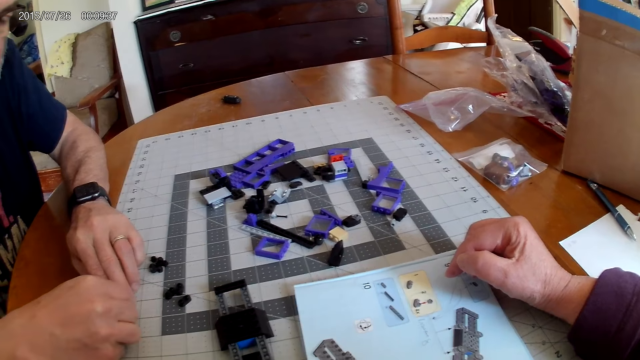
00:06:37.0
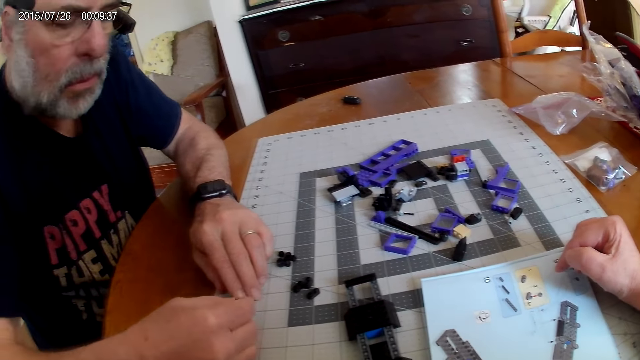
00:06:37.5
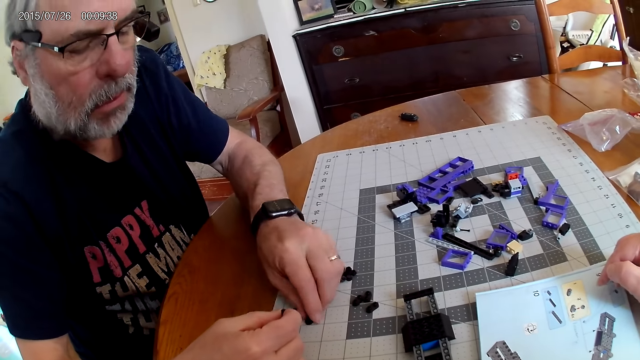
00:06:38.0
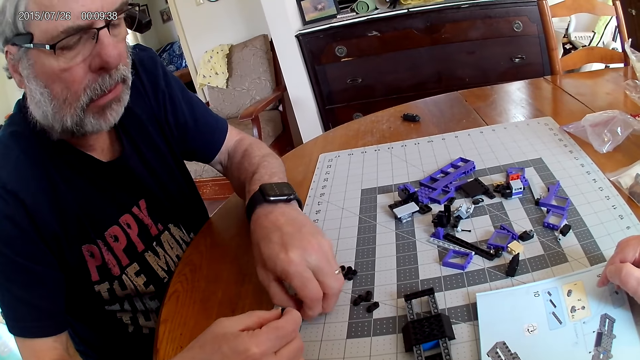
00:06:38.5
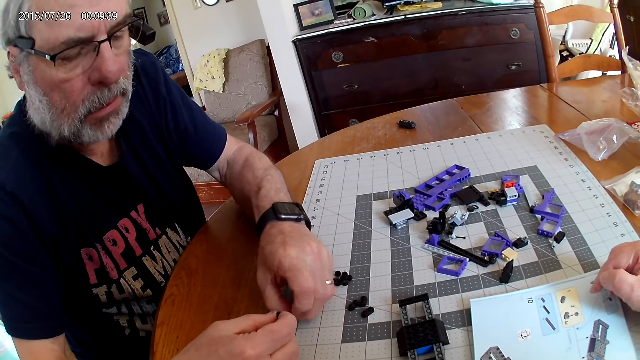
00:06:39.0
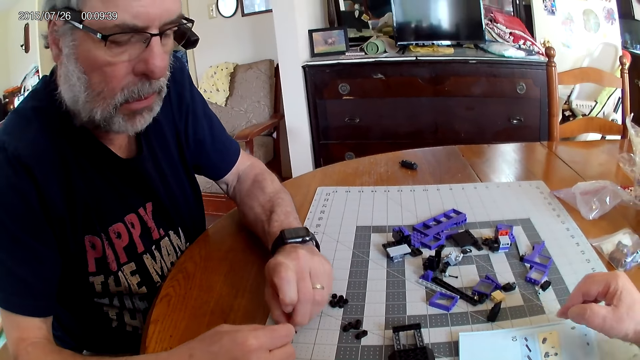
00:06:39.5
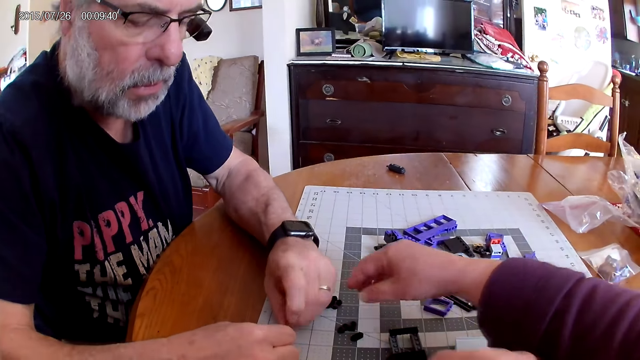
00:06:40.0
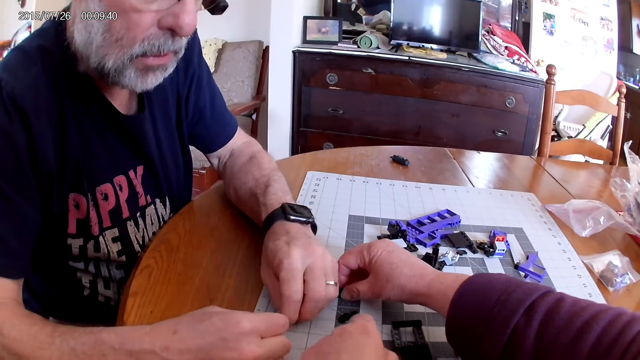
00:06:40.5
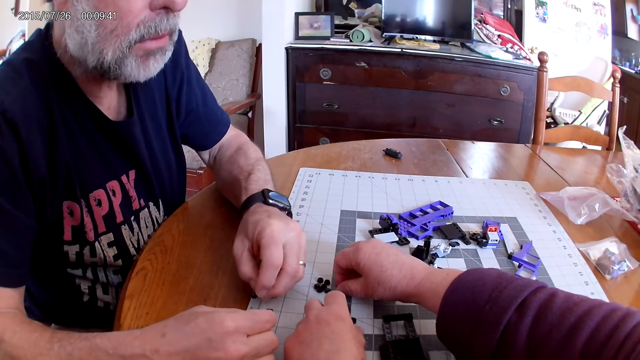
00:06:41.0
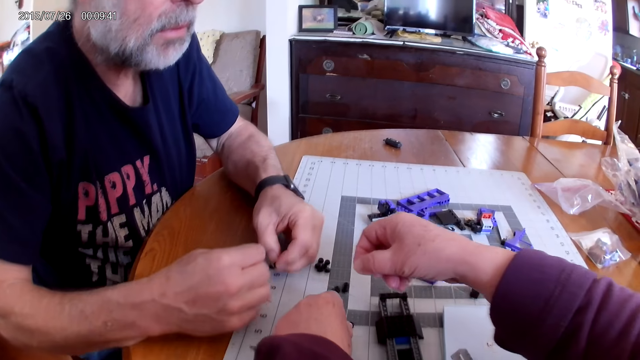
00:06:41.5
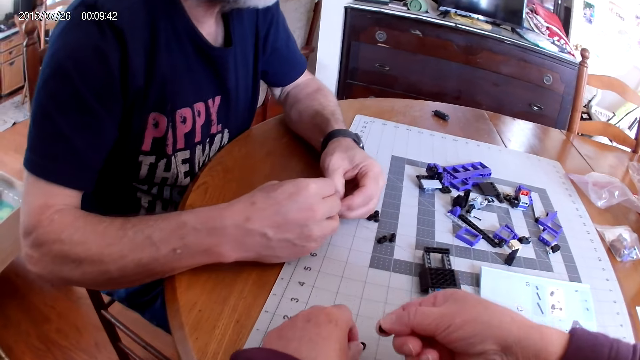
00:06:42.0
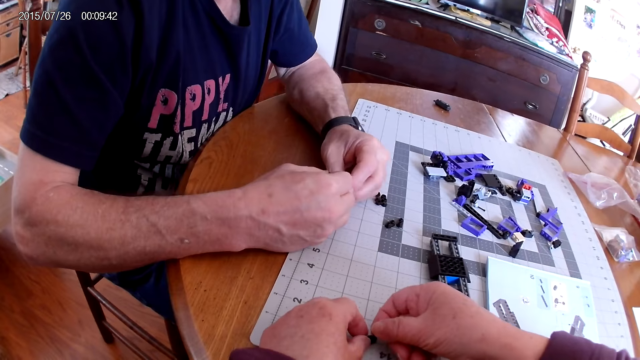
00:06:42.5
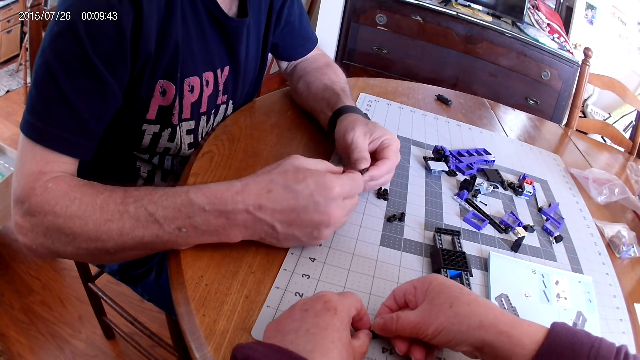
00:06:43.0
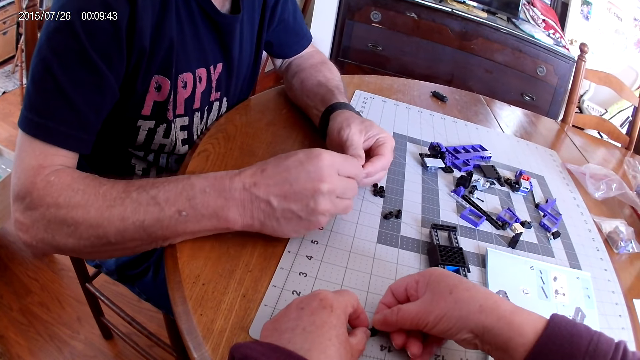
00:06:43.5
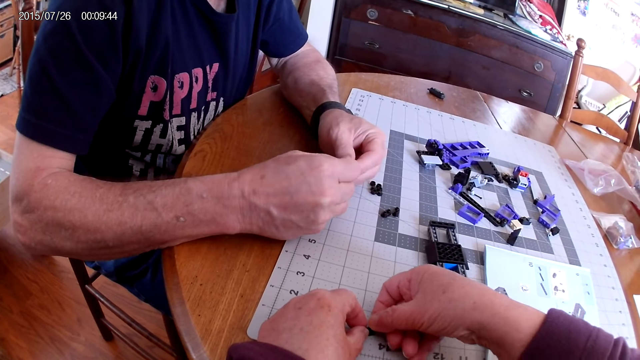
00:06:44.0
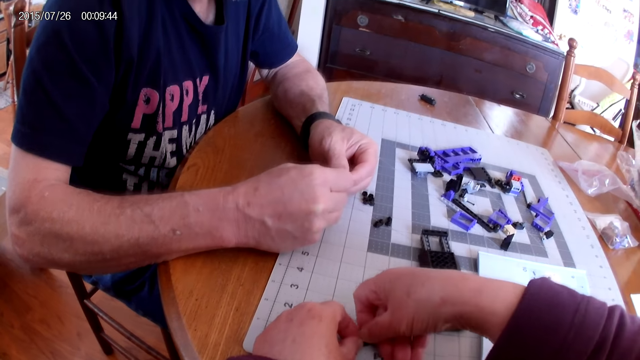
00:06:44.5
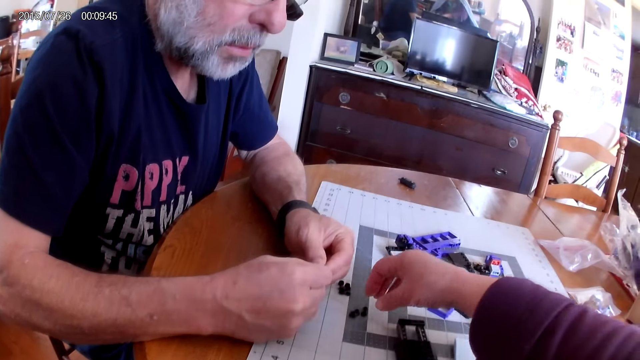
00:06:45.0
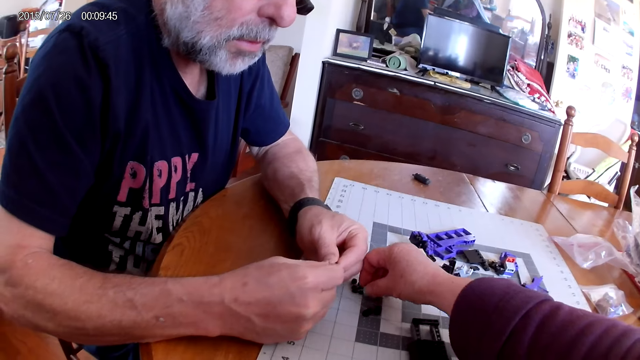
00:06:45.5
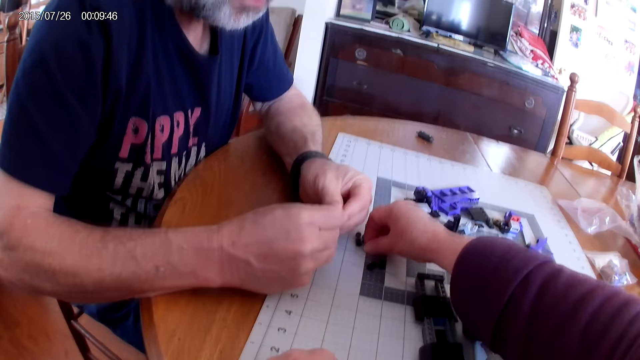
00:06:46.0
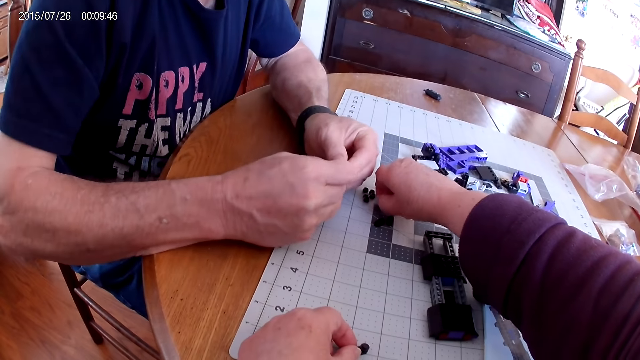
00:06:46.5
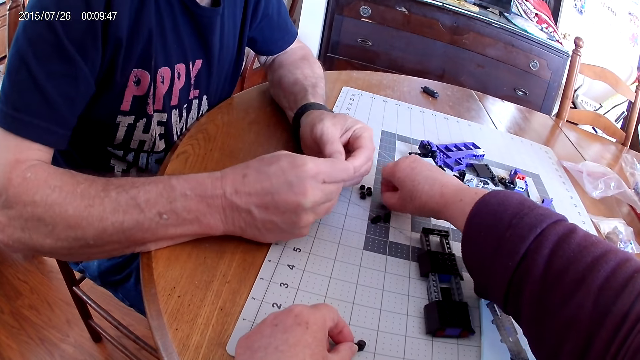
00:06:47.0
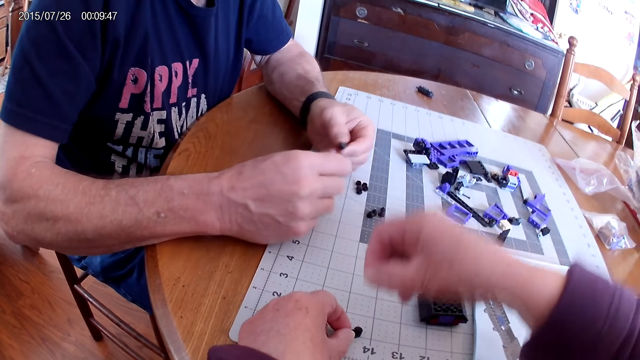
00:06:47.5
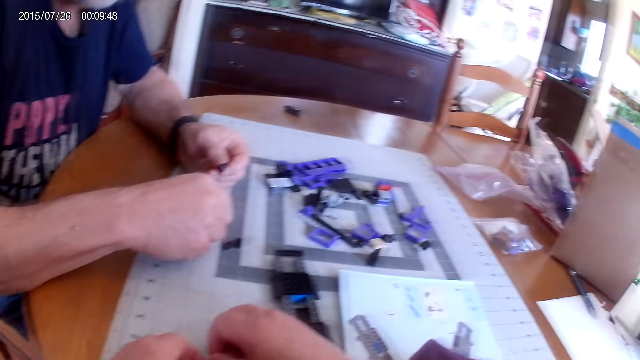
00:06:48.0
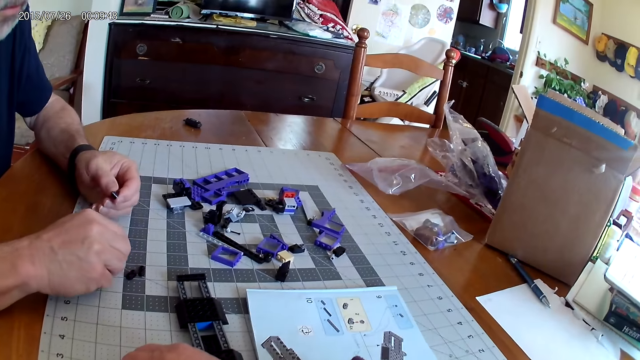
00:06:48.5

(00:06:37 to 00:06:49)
A man fixes the plastic pieces. The camera wearer fixes the plastic pieces.

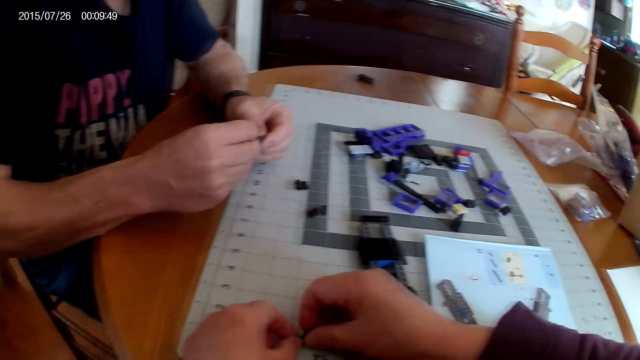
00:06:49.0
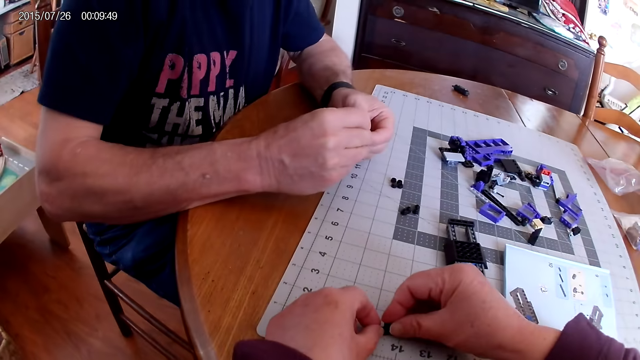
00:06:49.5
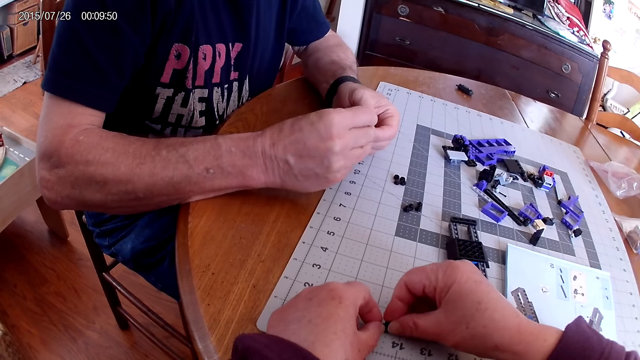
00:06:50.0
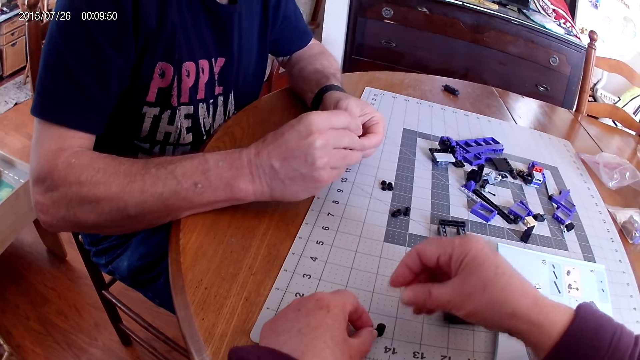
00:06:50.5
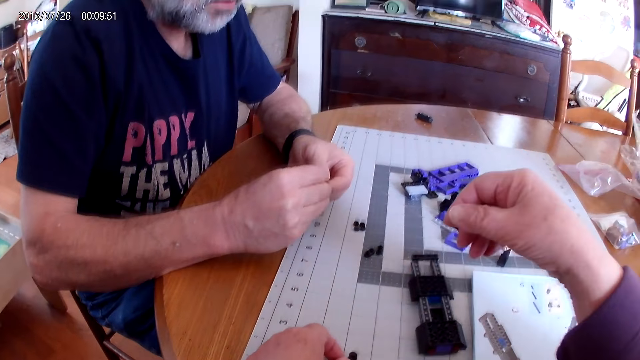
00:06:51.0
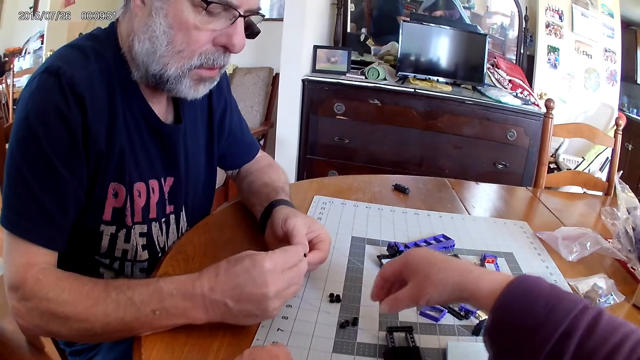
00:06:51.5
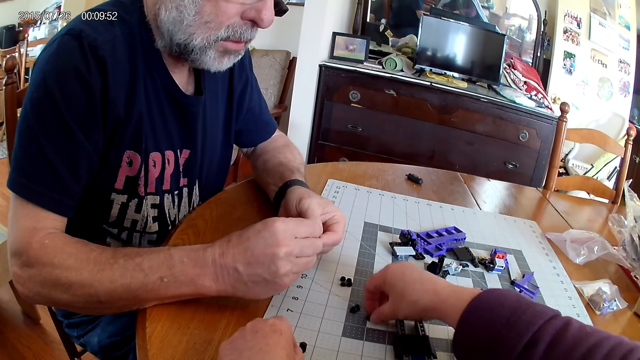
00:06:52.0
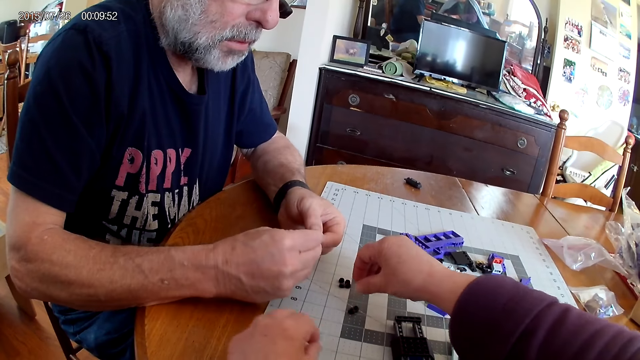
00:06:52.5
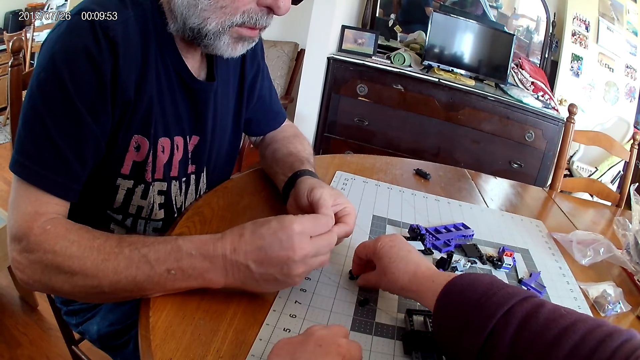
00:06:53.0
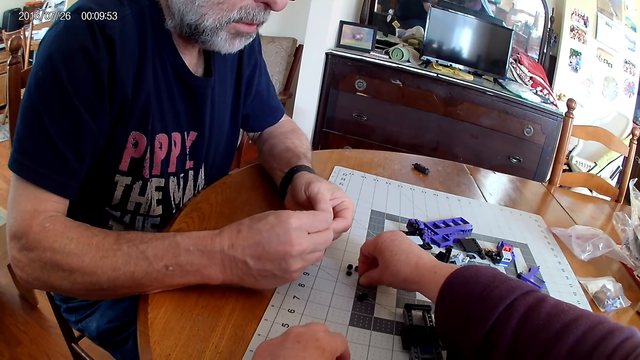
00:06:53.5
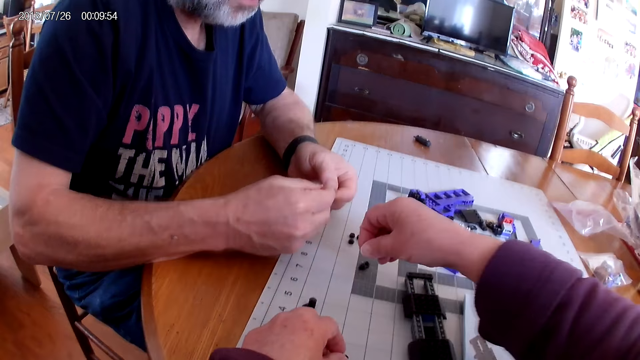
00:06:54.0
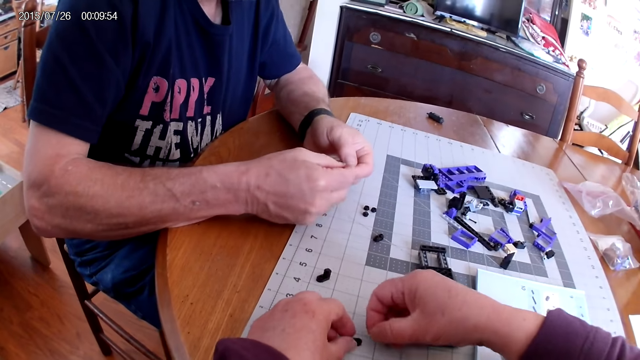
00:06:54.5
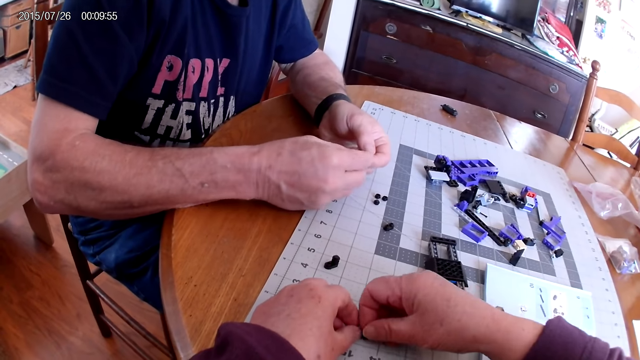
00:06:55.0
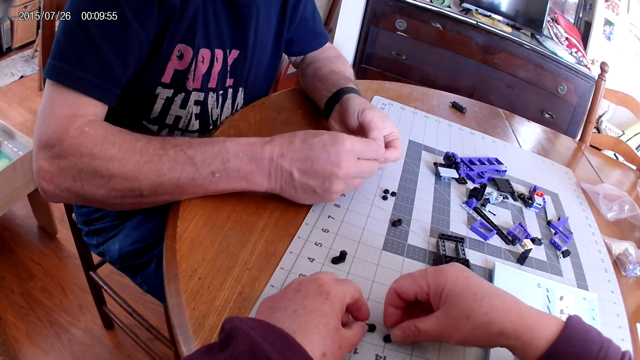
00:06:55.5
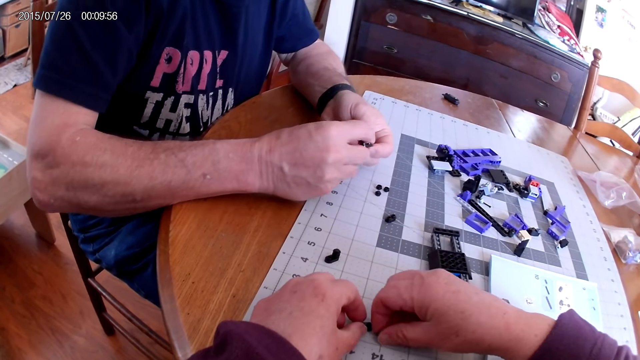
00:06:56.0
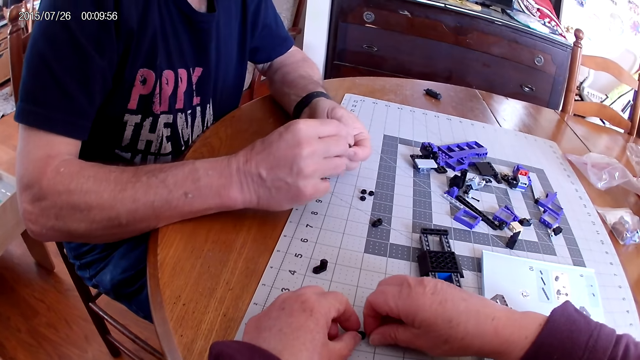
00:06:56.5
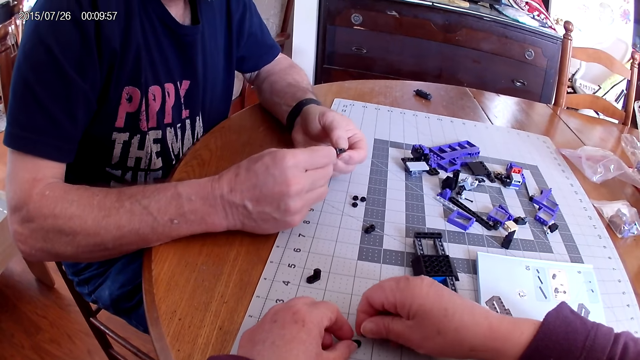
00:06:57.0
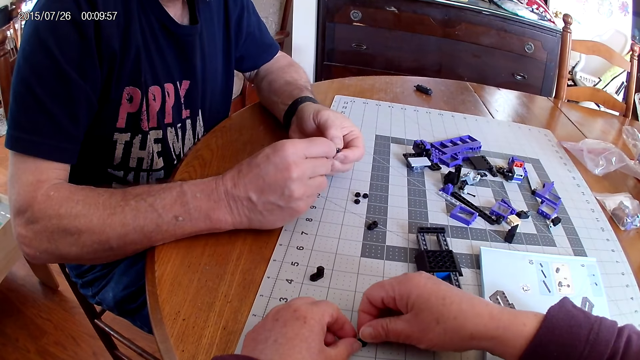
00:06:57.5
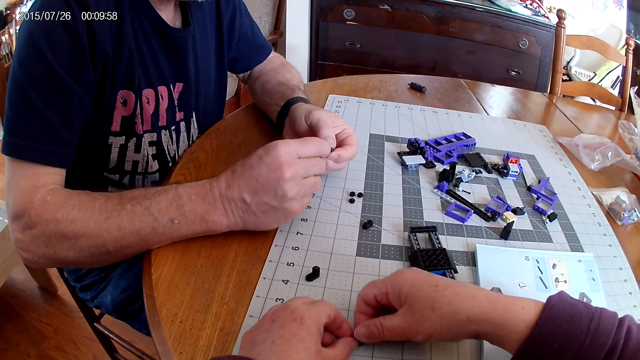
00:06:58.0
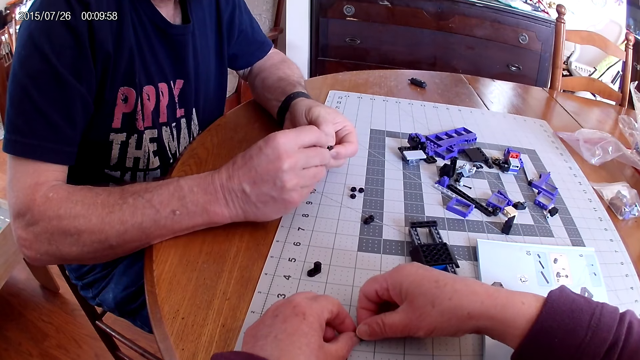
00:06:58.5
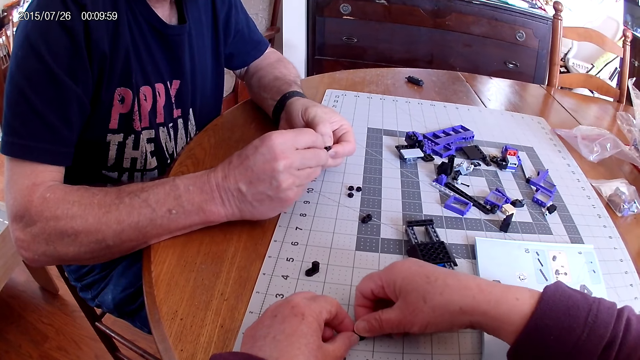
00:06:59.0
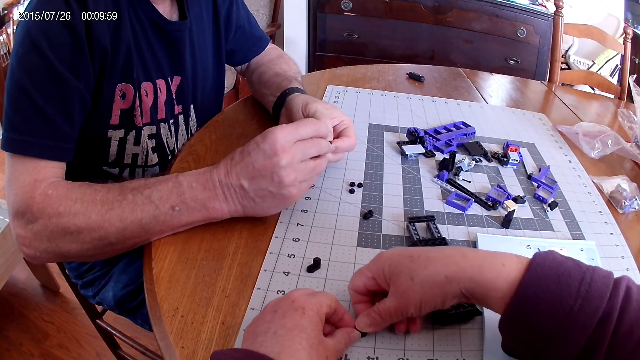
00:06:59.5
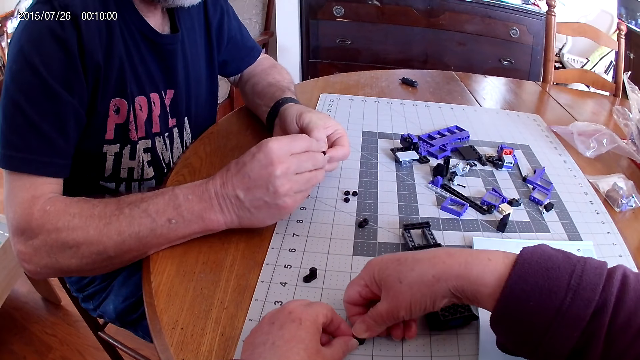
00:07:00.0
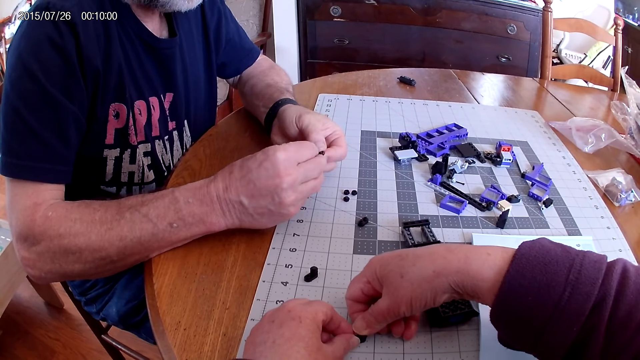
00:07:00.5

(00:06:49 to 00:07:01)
The camera wearer picks the plastic piece. They fix the plastic pieces. A man fixes the plastic pieces. The camera wearer fixes the plastic pieces.
